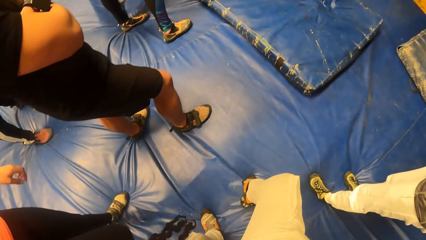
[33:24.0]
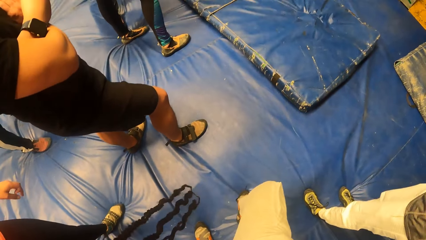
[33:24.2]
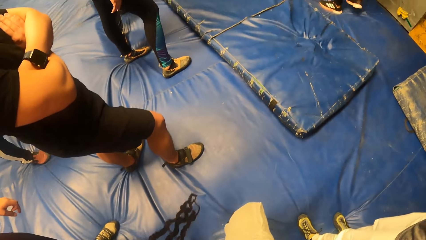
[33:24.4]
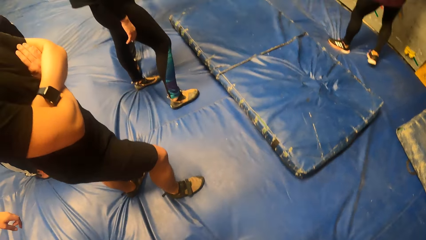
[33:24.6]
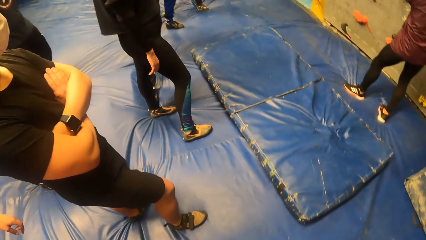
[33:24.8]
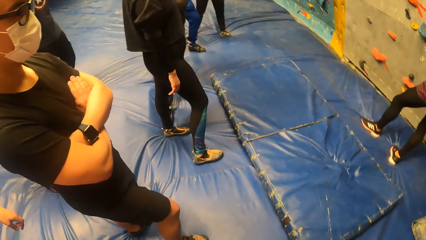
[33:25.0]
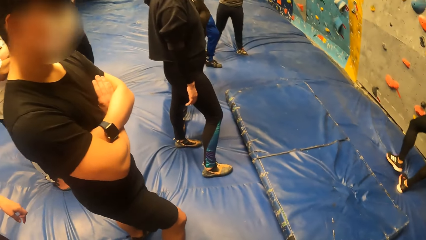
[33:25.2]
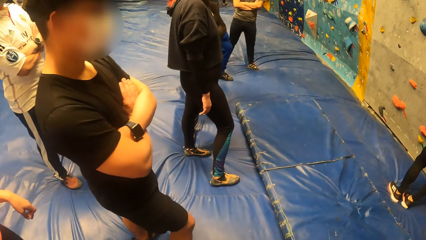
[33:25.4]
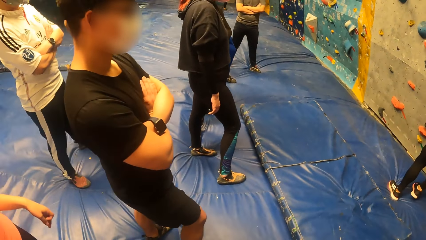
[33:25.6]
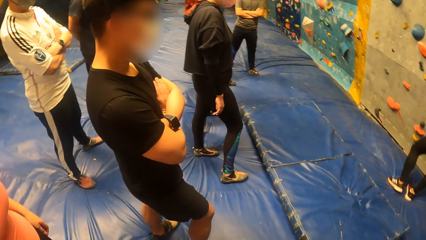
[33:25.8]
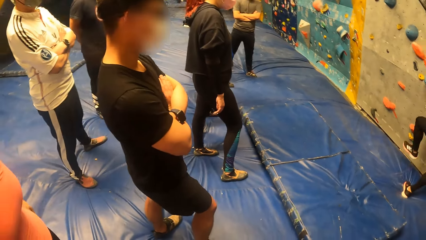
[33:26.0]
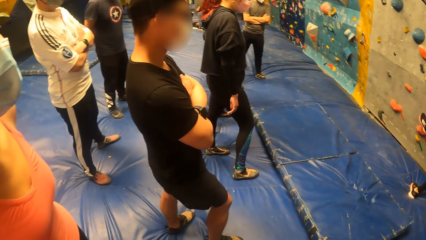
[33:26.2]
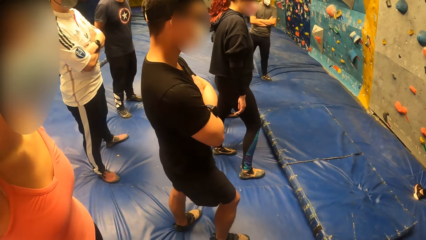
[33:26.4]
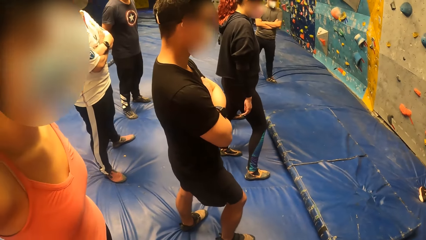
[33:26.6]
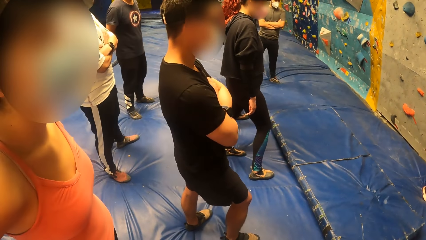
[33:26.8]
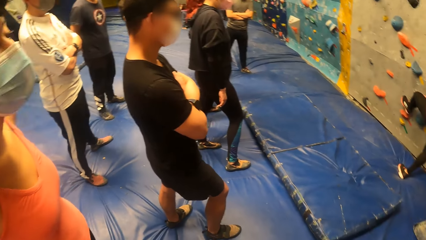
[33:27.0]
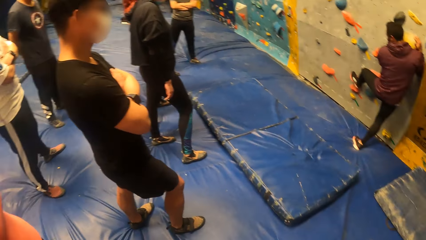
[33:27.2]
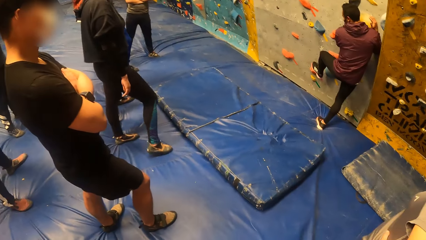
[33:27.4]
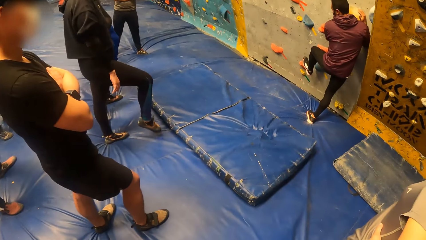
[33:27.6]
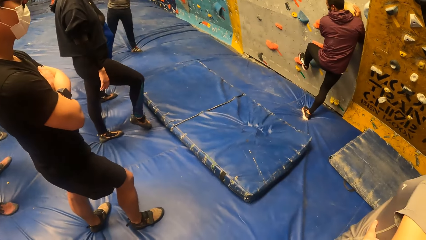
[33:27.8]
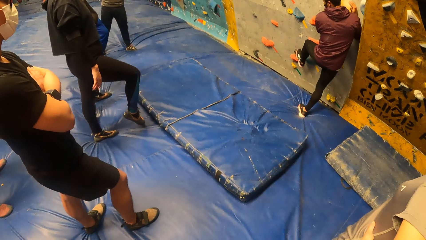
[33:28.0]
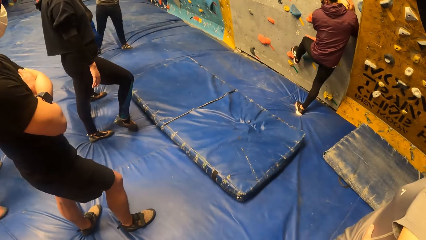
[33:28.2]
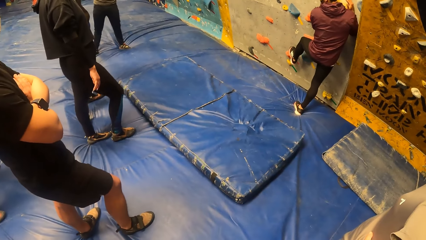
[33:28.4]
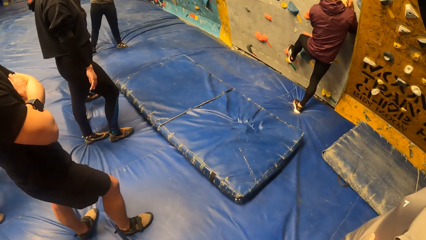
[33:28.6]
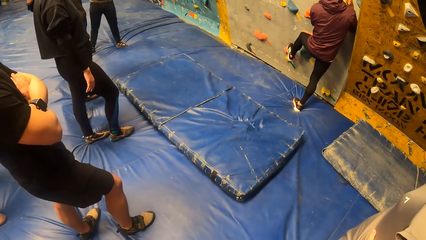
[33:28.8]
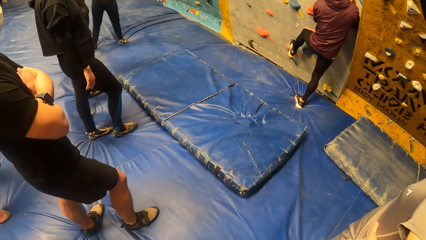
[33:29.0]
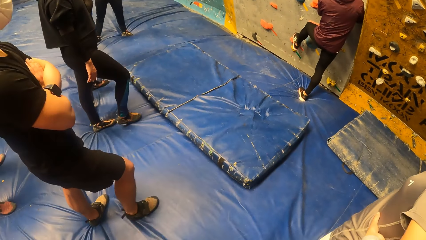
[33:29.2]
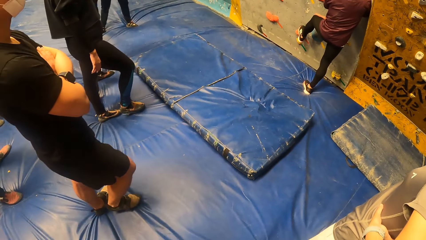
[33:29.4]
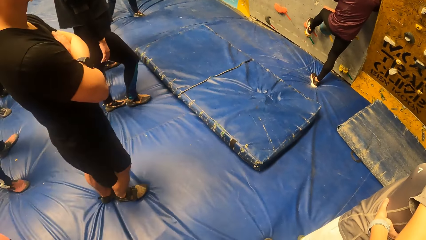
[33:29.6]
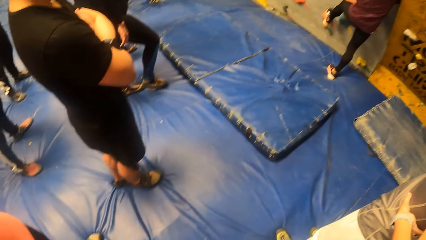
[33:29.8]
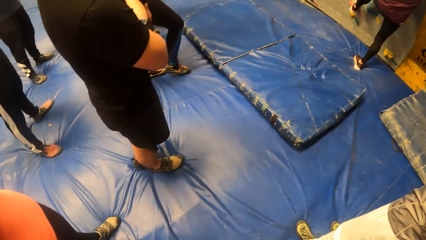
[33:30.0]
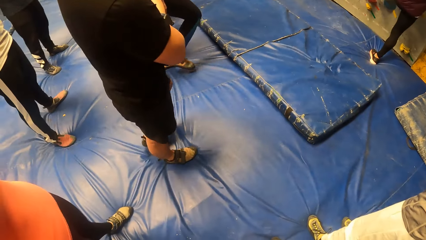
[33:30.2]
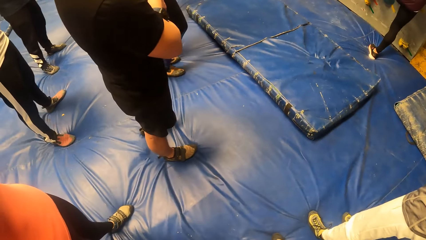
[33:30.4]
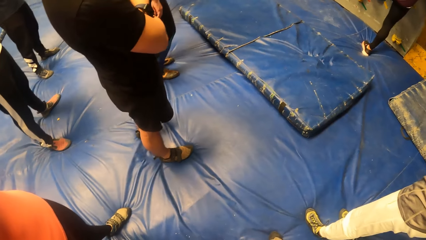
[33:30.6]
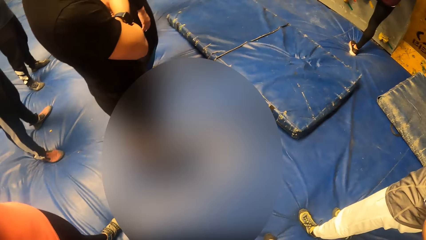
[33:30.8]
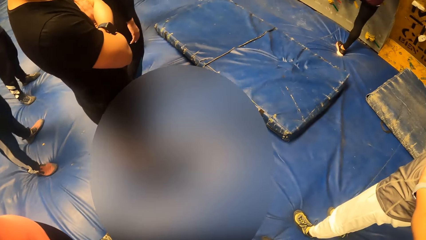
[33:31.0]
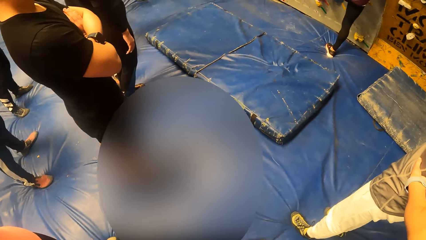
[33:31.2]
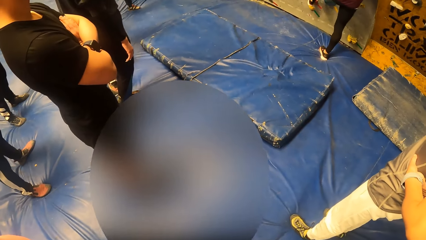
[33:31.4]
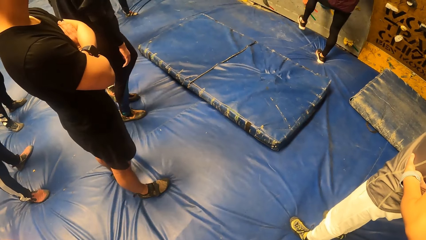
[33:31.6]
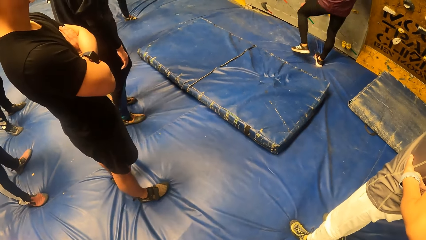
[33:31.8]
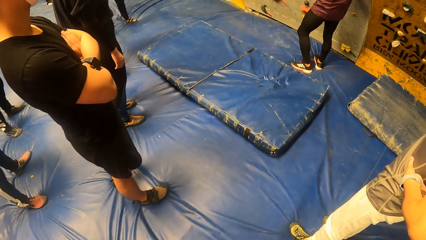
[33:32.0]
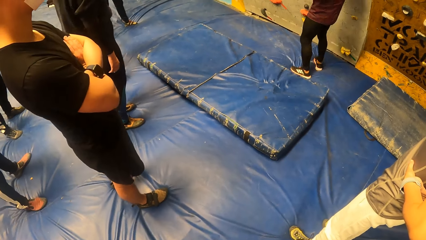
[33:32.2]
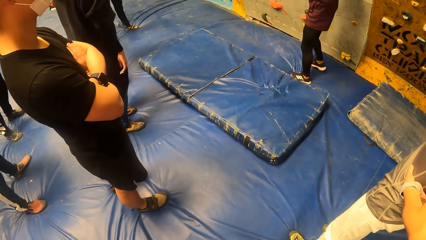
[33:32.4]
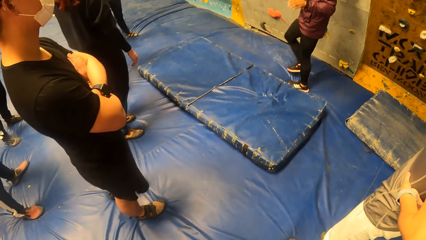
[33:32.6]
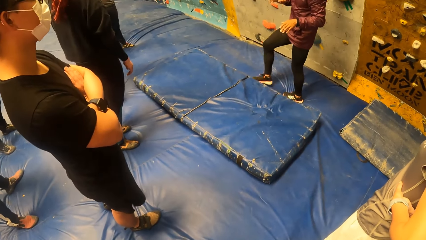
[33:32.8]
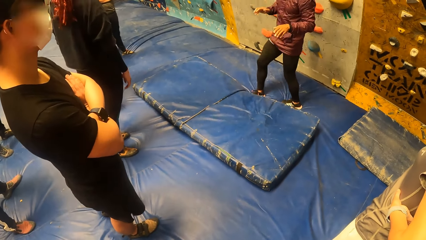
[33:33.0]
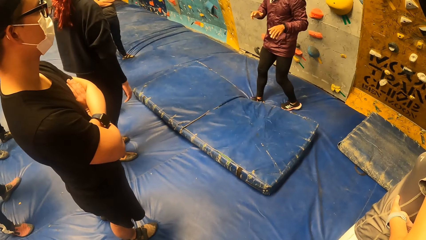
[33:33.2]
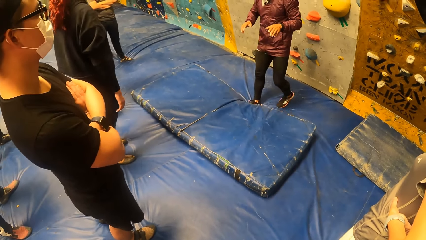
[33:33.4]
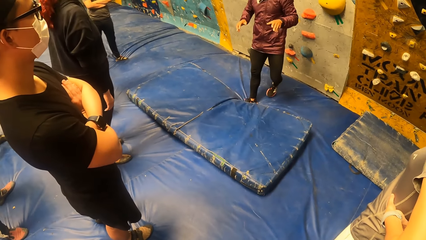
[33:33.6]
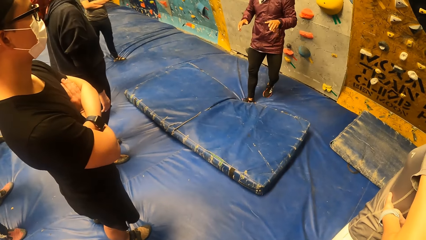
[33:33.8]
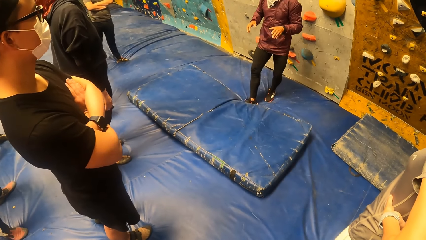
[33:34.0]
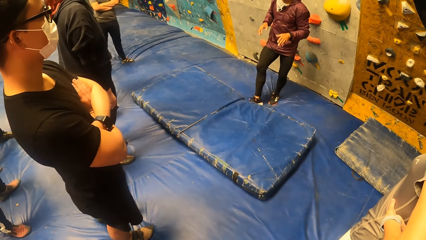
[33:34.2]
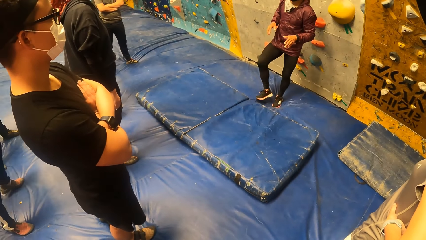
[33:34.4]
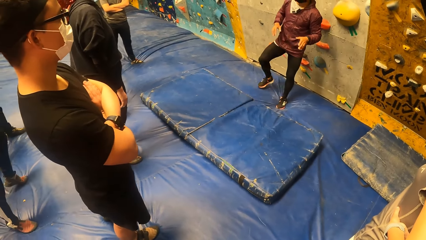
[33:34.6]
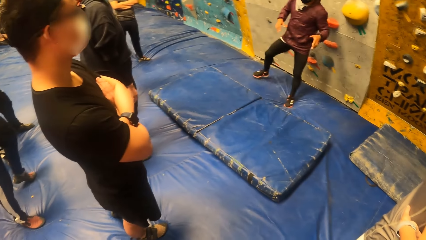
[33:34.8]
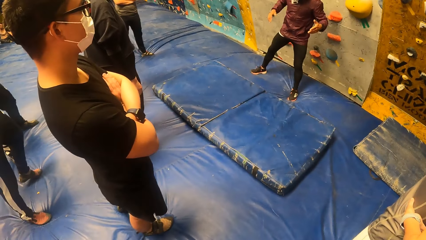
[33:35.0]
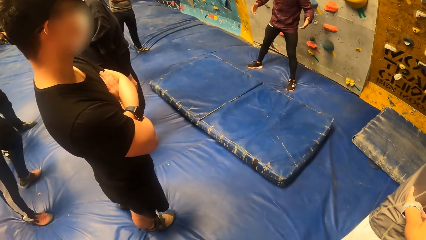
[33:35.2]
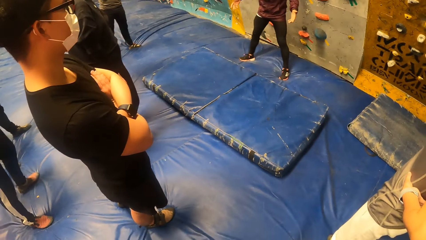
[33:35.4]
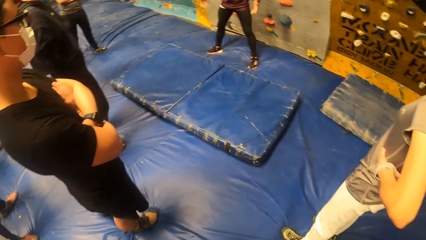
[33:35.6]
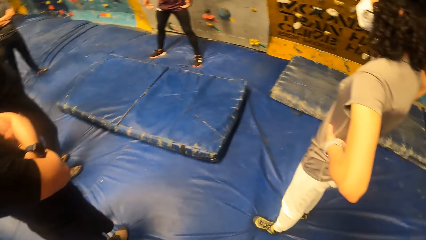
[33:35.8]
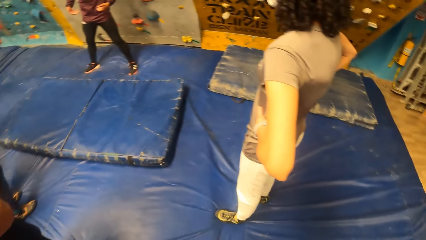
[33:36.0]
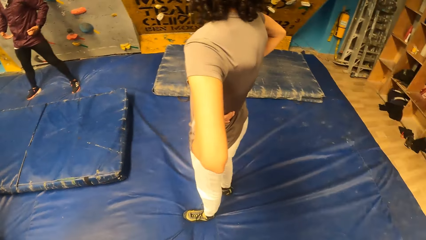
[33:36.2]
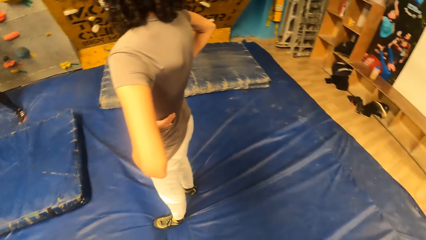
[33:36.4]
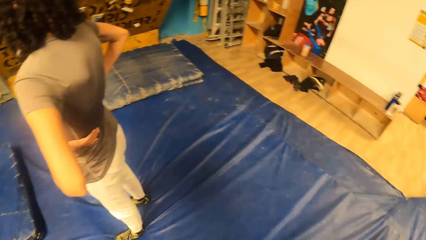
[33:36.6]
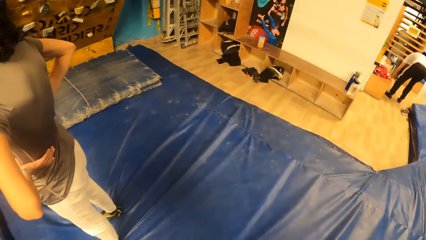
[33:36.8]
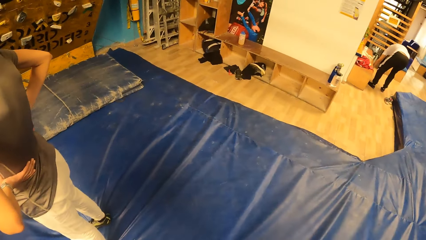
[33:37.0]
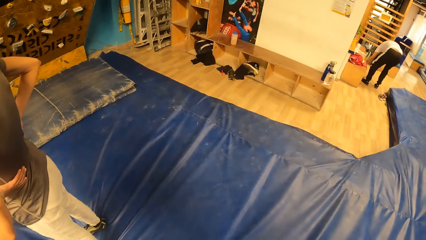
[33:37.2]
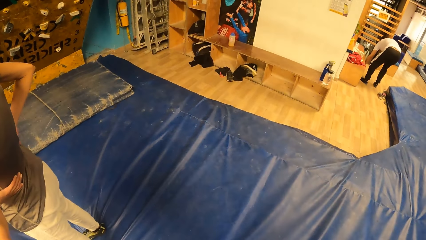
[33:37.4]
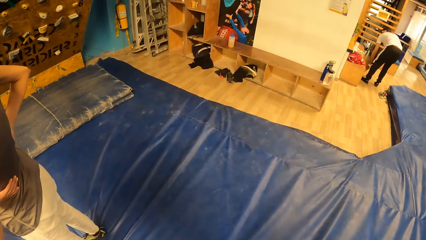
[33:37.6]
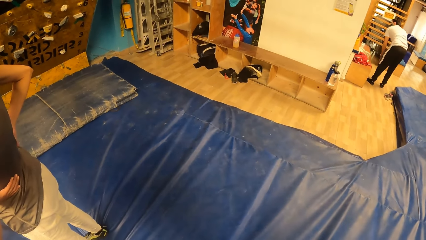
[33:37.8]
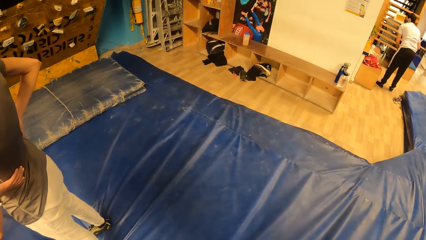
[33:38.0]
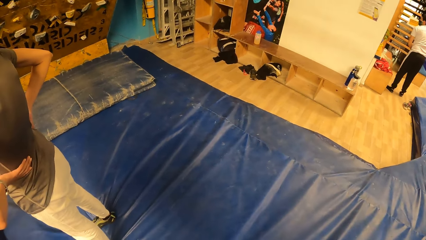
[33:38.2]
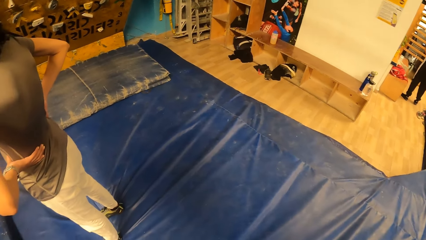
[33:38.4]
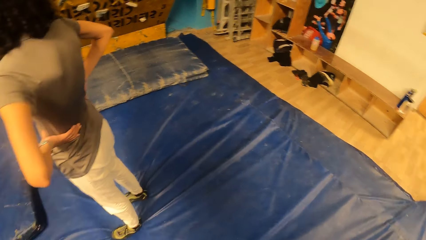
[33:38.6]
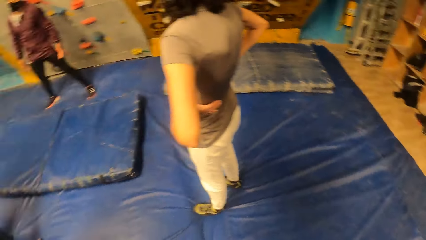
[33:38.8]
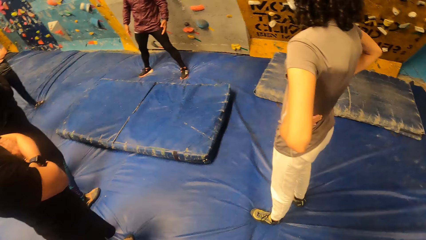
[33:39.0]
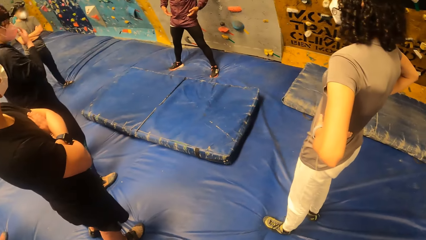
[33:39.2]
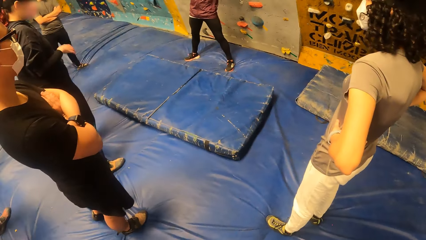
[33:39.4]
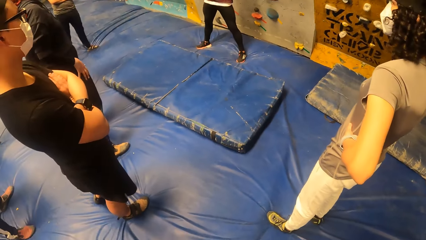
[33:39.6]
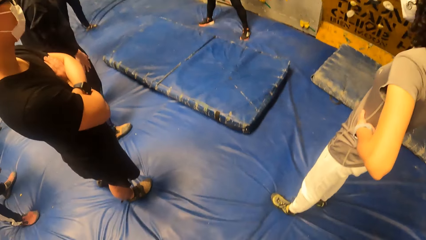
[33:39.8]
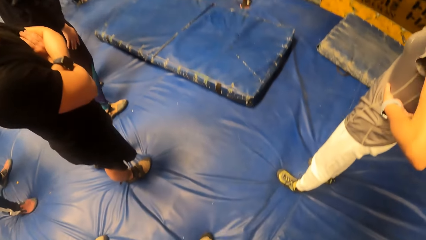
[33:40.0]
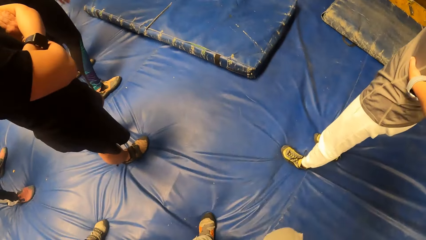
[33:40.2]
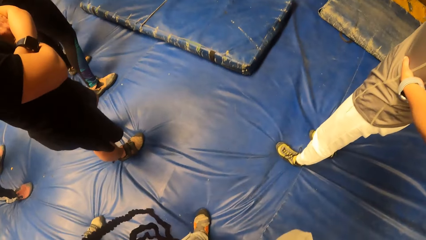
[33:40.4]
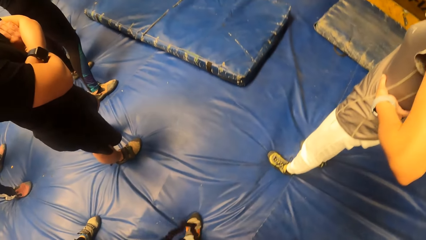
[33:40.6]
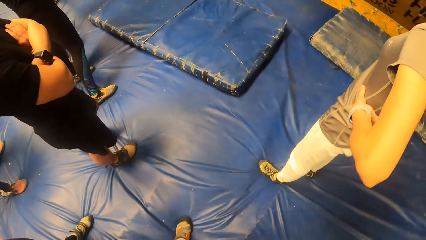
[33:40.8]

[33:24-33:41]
The camera wearer moves the leg and looks around. The man places his left leg on the bouldering wall and drops his left leg from the bouldering wall. The camera wearer looks at the locker.
